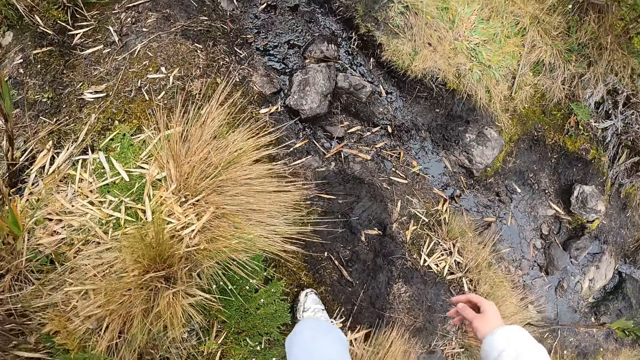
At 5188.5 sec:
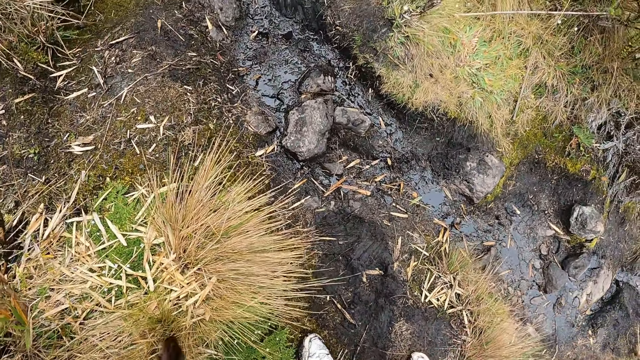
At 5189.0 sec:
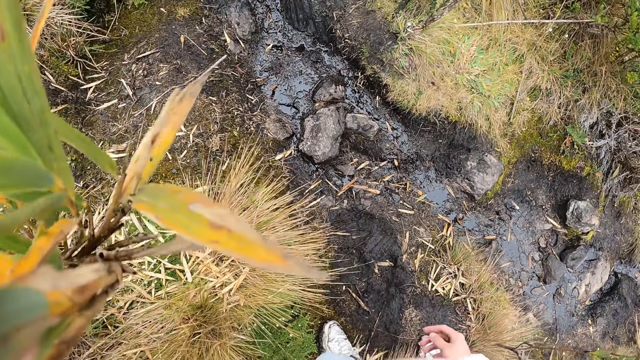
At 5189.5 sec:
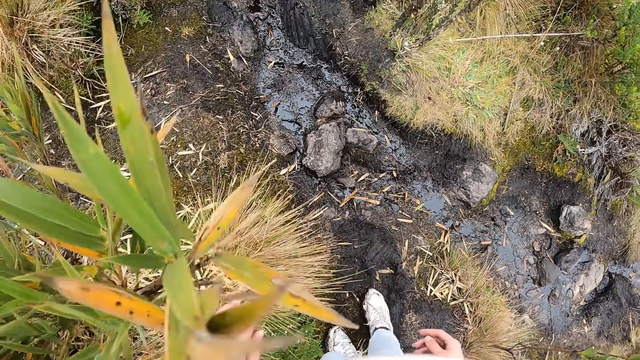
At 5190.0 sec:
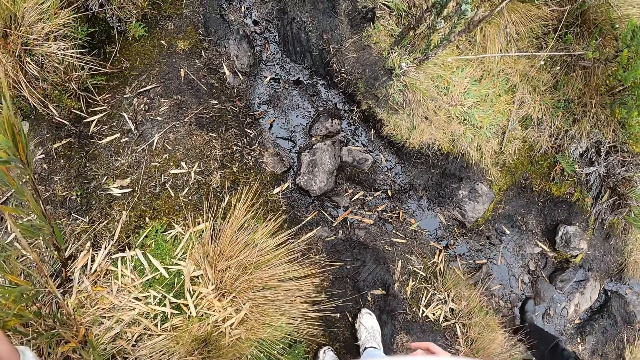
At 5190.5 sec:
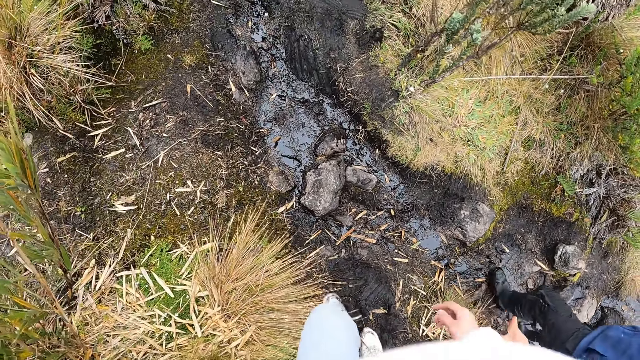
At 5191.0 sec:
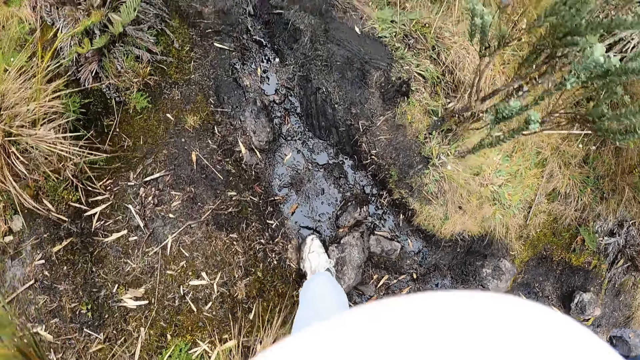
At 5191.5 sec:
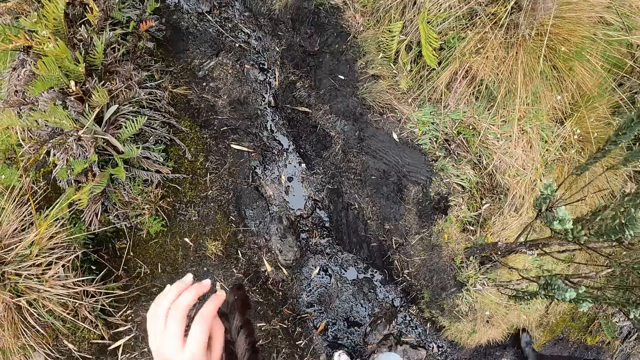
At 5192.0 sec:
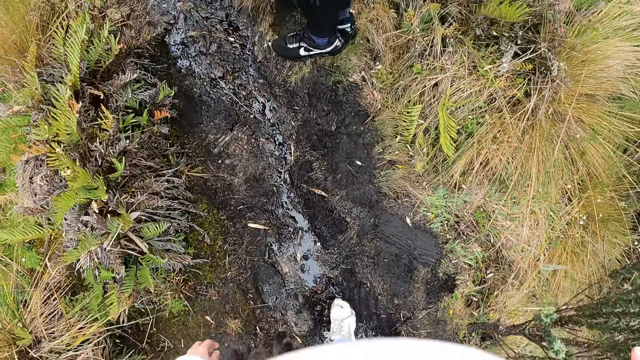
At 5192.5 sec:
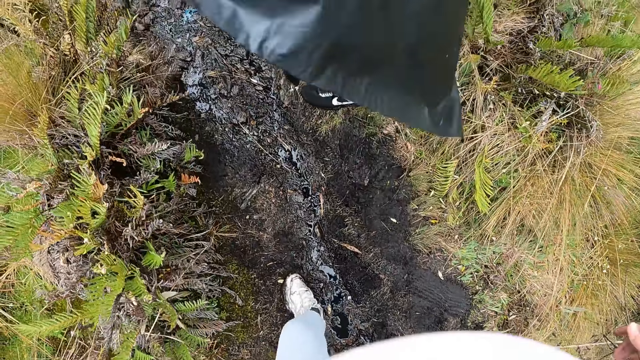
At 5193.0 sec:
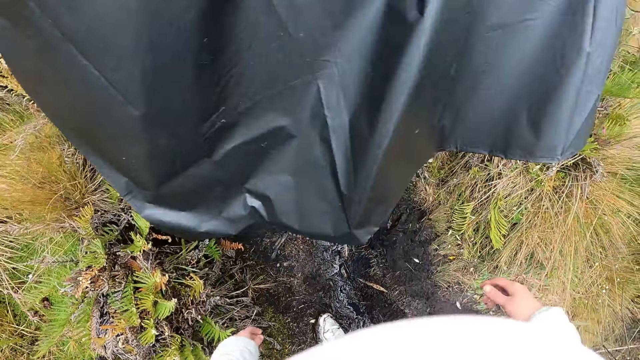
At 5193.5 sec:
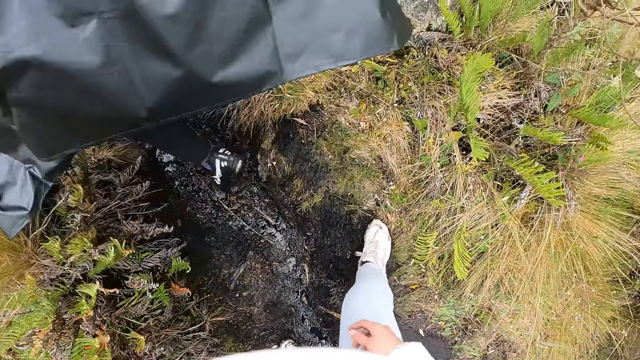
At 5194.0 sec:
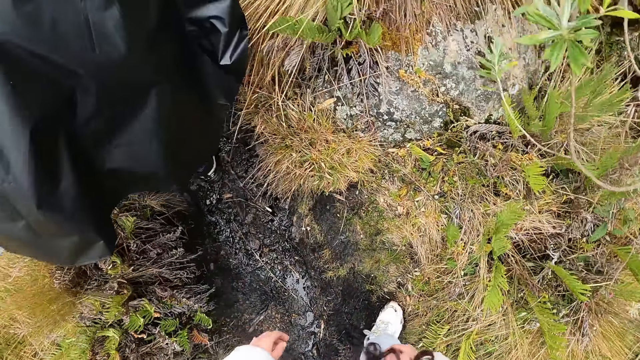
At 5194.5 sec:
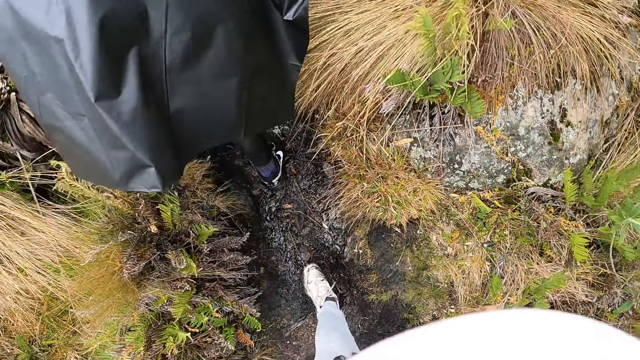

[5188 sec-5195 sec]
The camera wearer moves a plant with her left hand.

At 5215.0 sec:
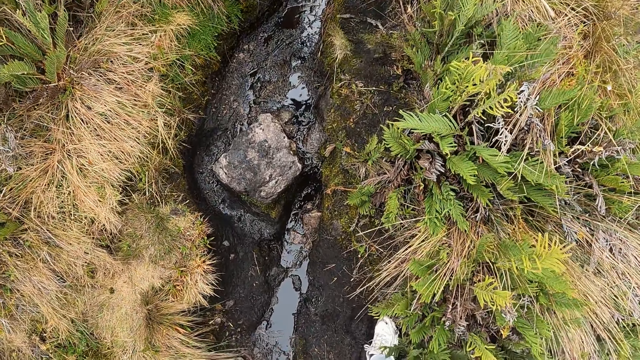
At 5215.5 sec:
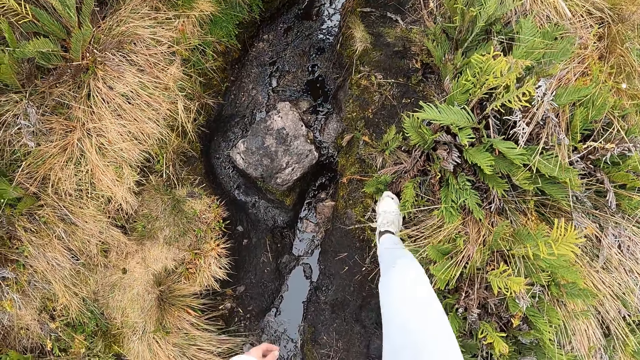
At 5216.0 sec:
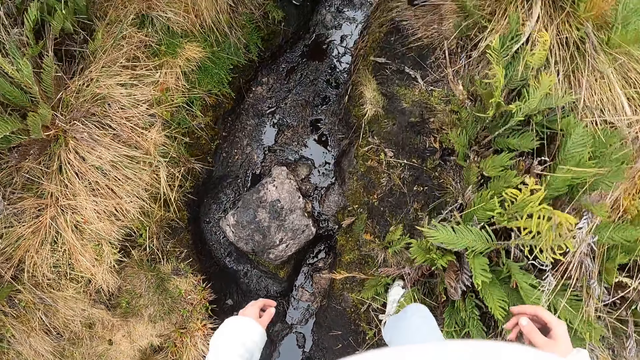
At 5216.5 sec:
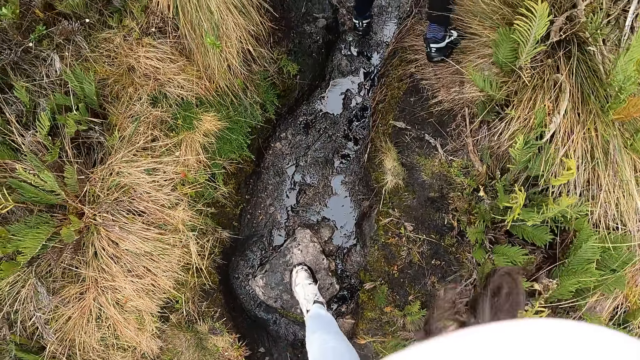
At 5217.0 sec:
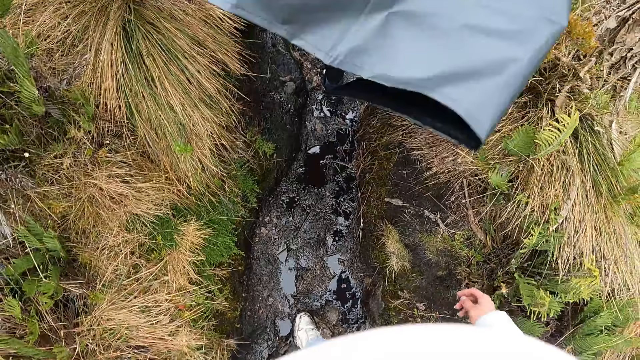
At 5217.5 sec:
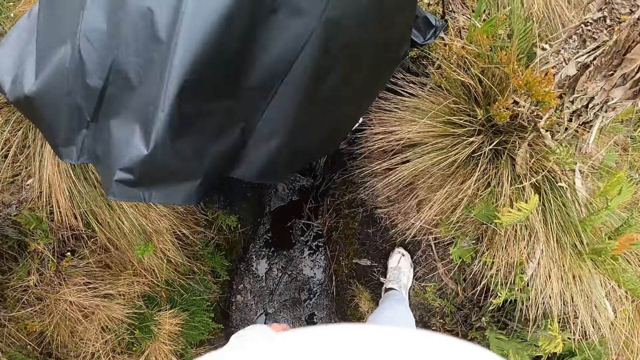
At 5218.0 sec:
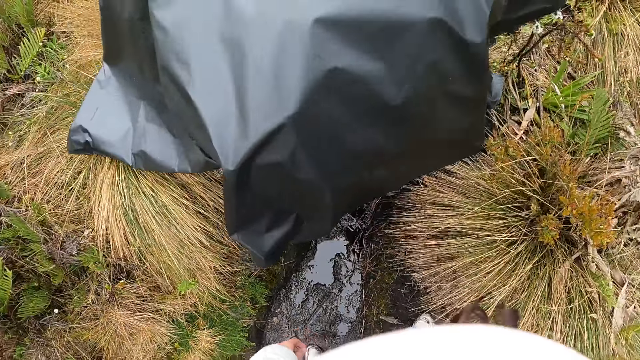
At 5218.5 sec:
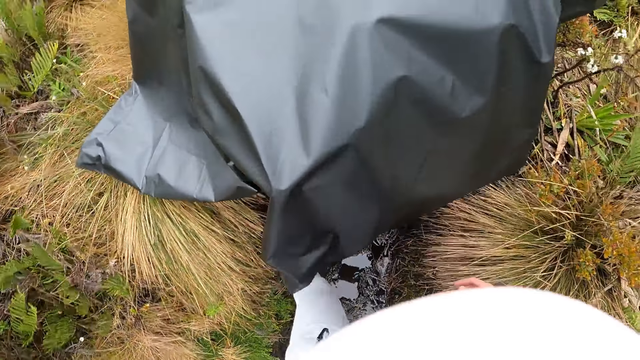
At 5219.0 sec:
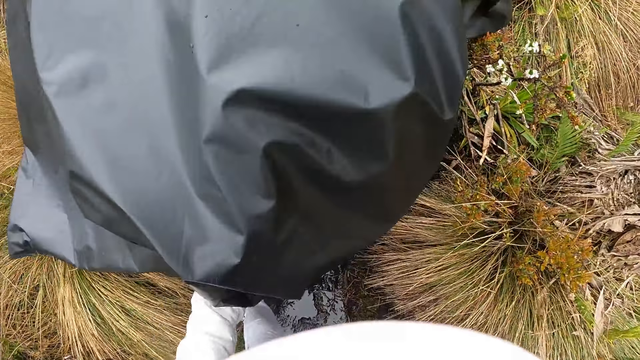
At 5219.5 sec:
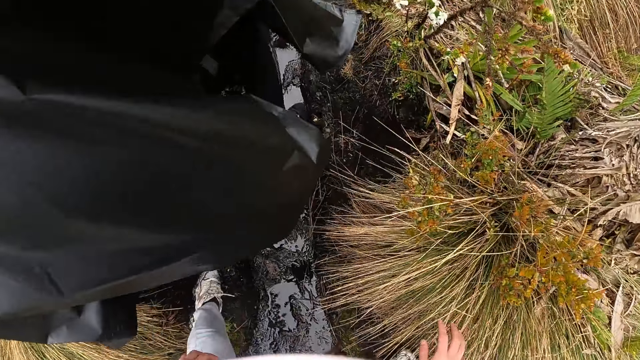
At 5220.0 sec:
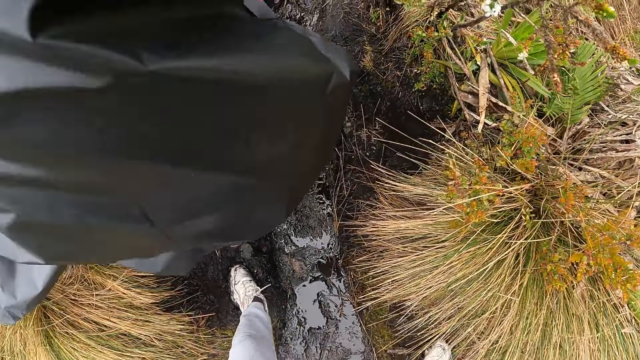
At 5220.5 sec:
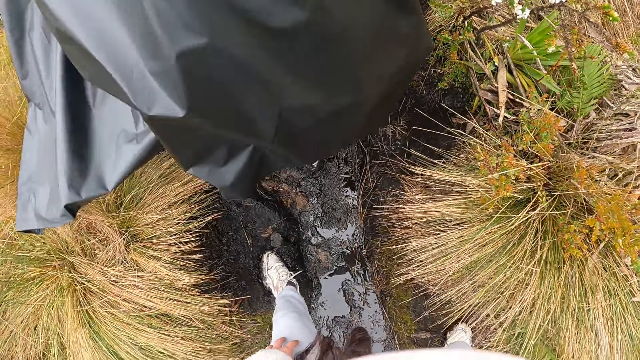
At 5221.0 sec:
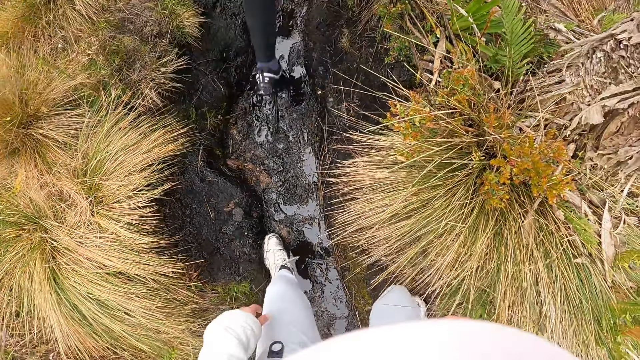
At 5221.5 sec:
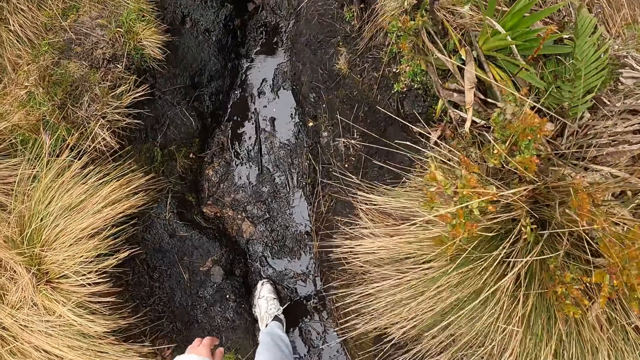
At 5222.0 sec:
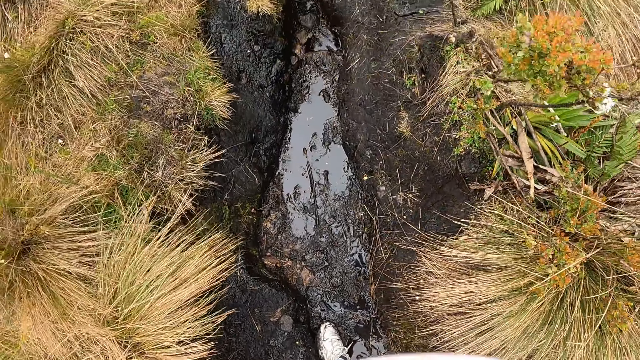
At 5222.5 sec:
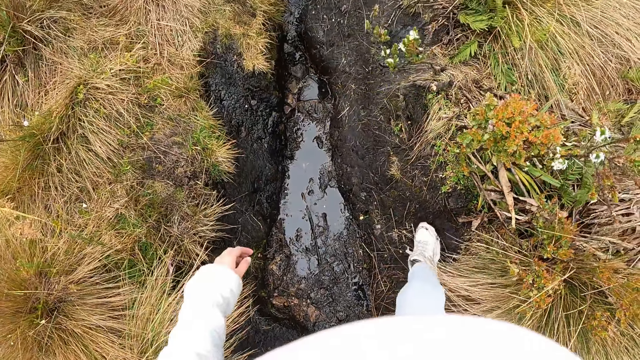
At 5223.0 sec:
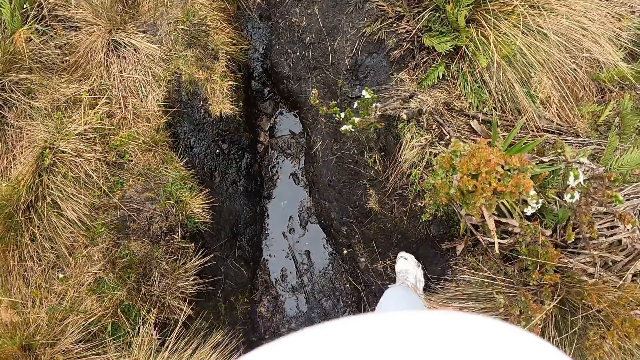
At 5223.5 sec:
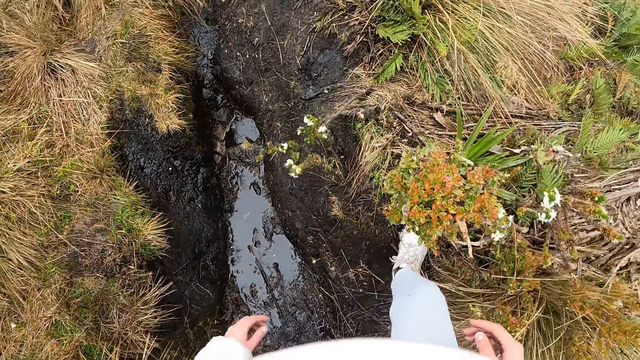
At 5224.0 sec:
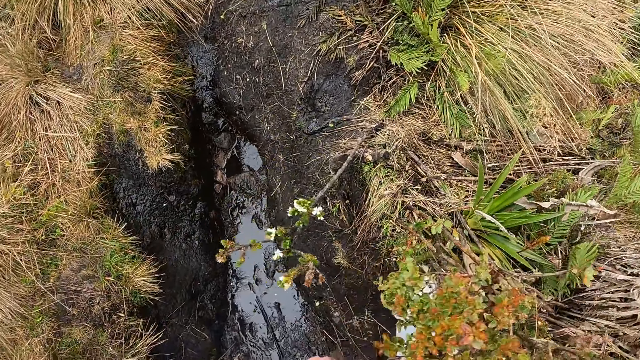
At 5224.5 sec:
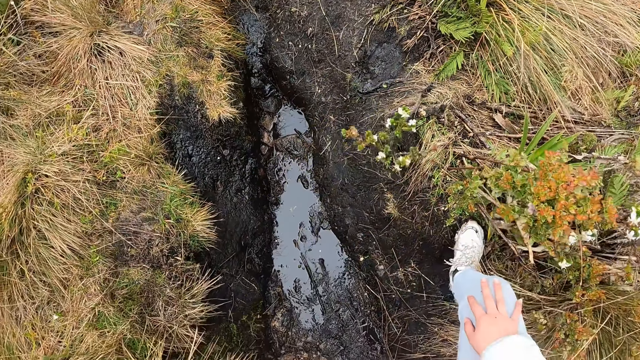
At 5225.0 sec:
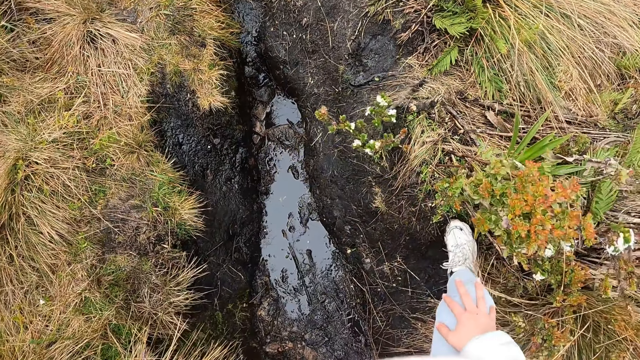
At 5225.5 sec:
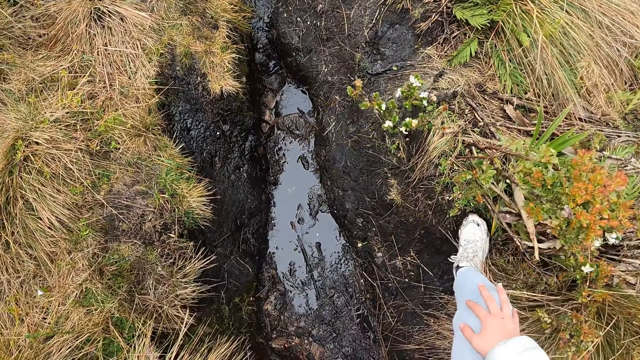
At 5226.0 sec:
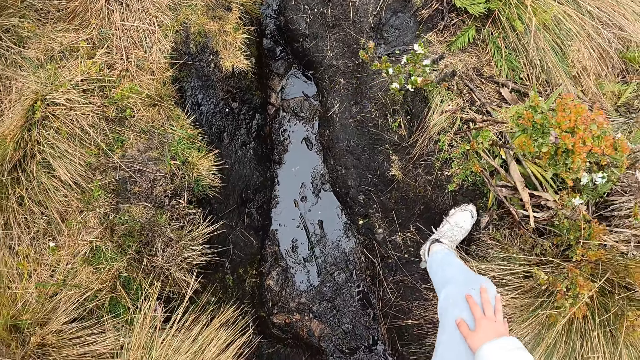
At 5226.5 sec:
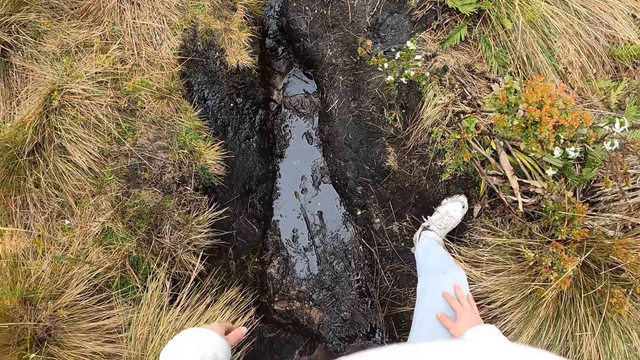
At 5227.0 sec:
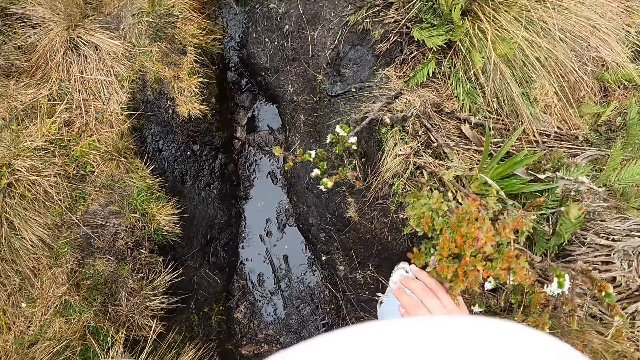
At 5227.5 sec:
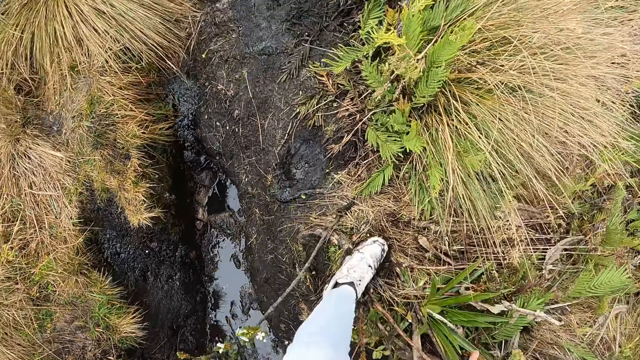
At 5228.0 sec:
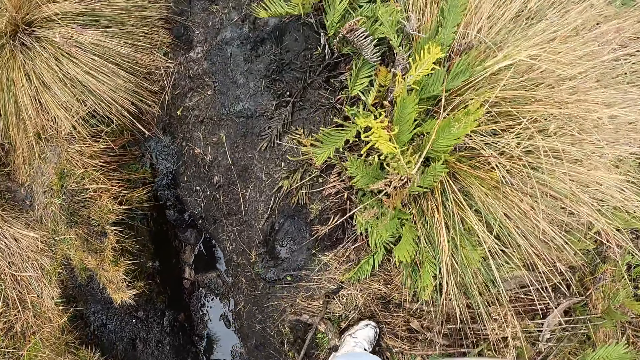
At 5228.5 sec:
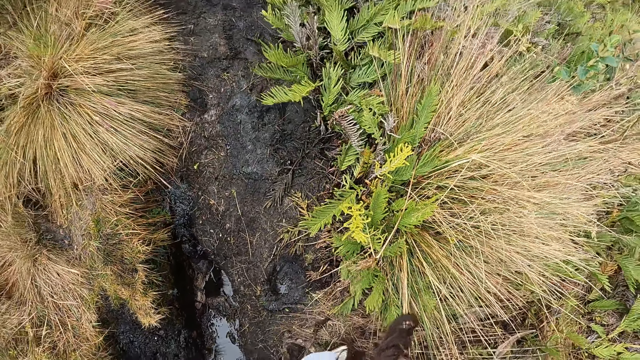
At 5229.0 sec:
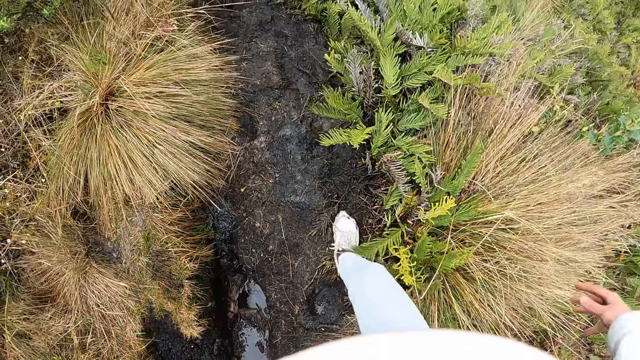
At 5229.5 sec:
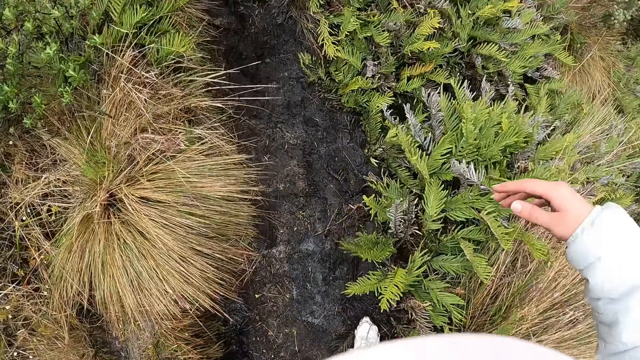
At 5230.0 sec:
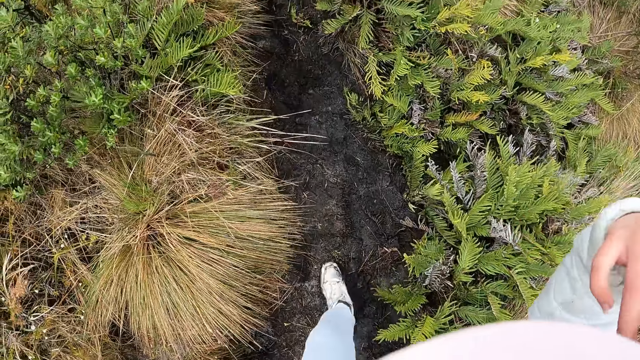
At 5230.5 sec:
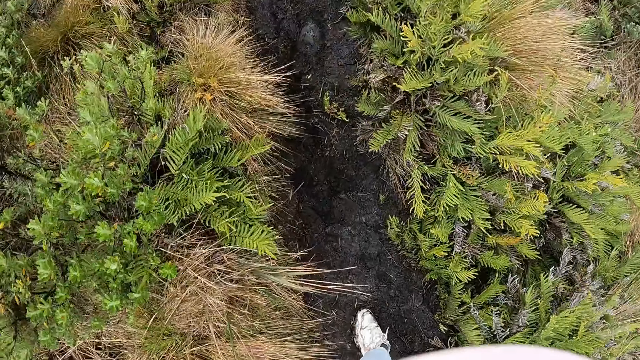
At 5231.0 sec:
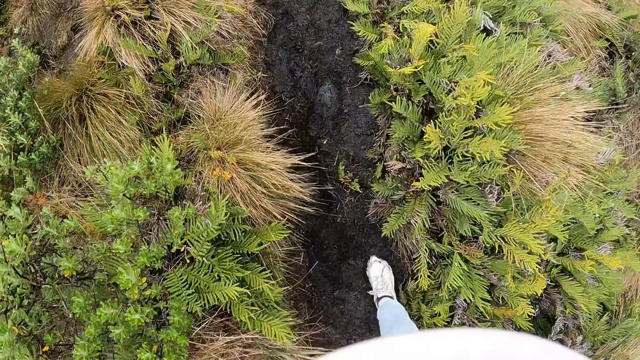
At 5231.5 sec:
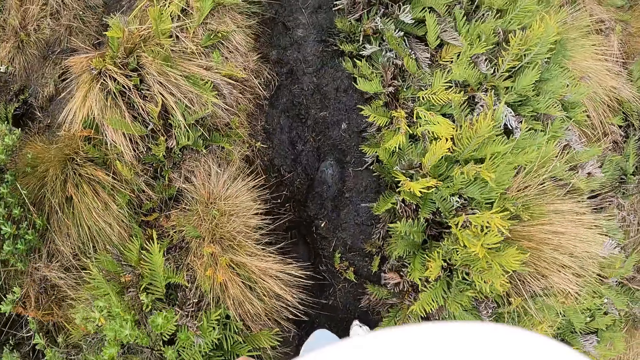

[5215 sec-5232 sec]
The camera wearer climbs on a stone. She moves a plant with her right hand. She raises her right hand.
